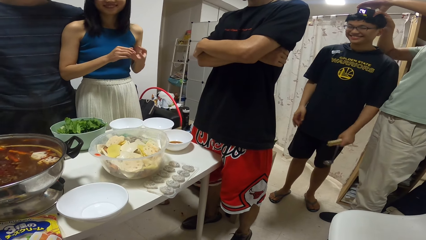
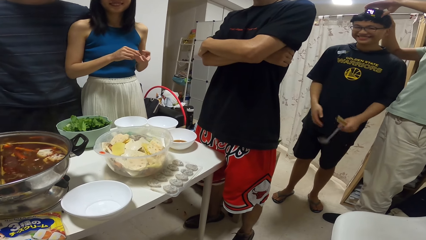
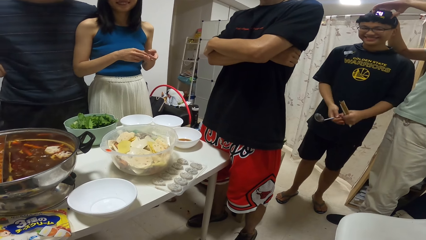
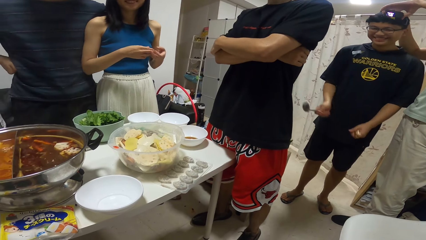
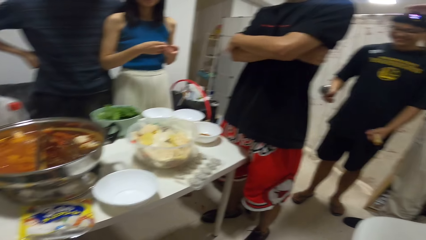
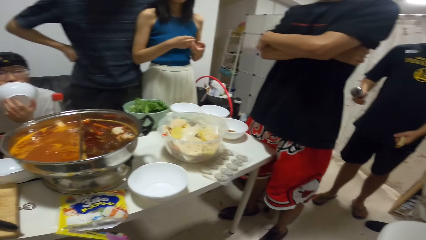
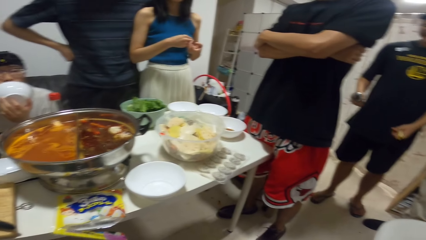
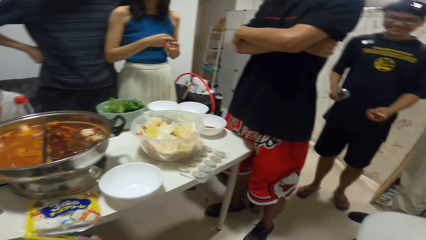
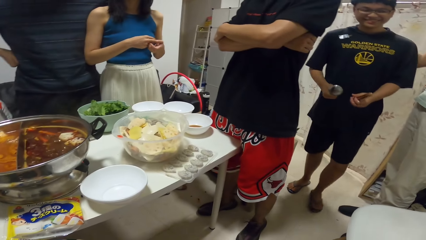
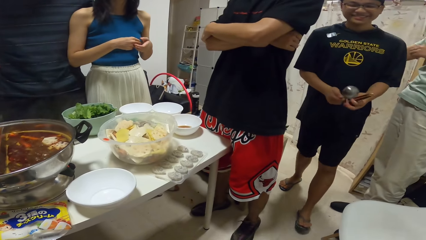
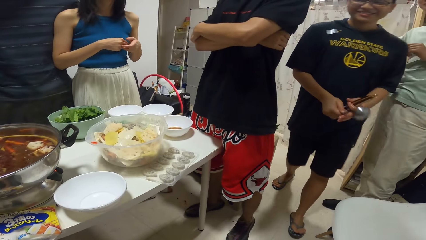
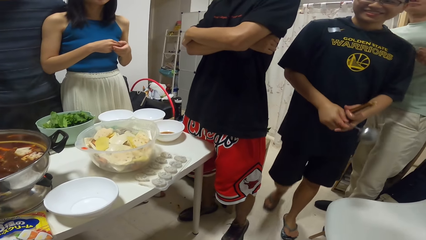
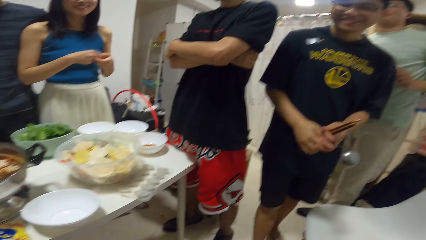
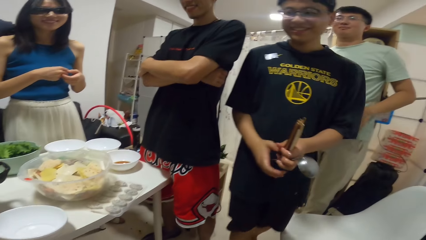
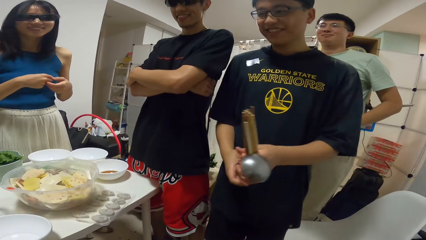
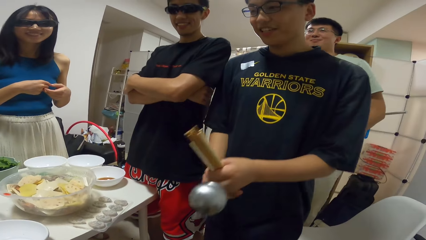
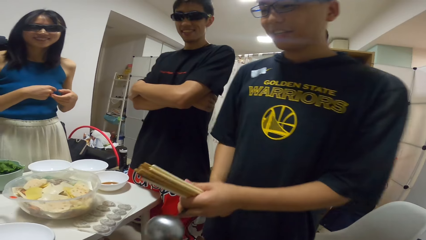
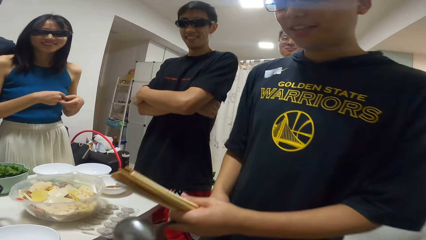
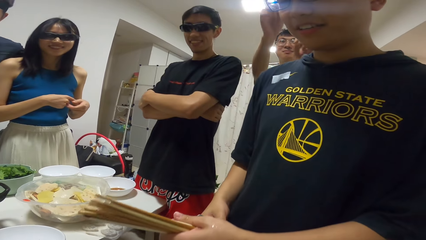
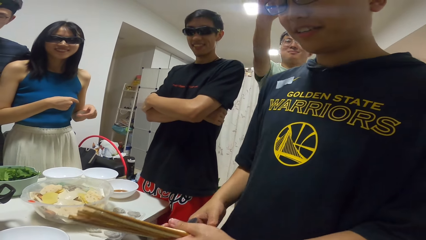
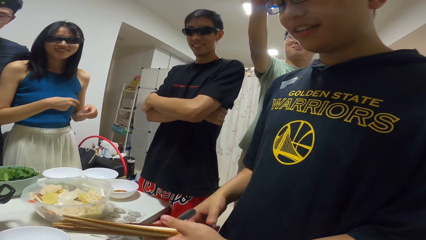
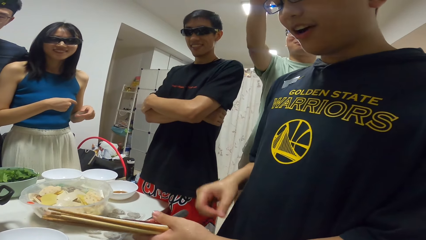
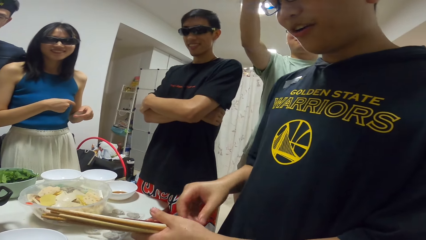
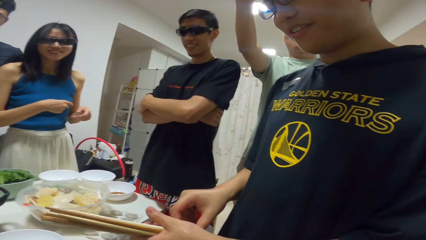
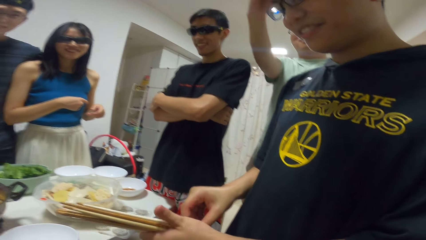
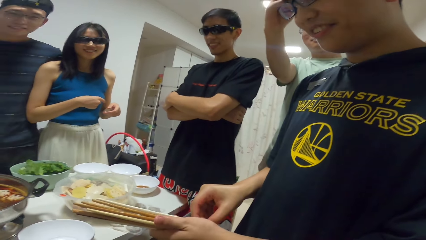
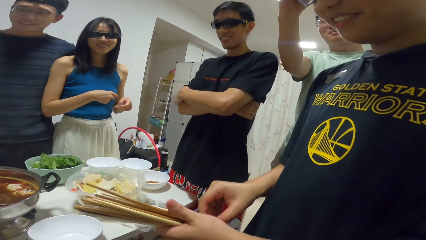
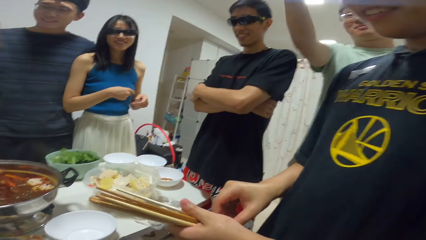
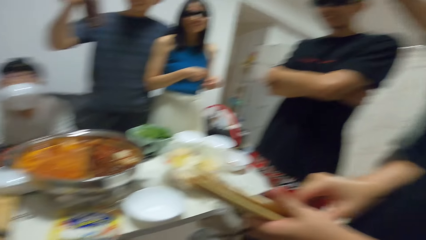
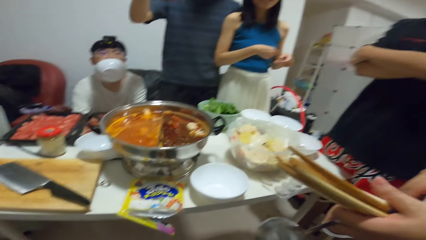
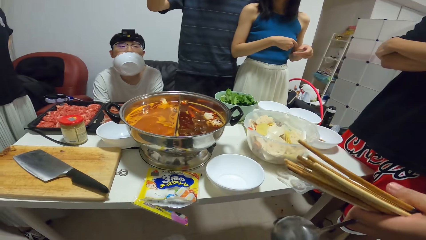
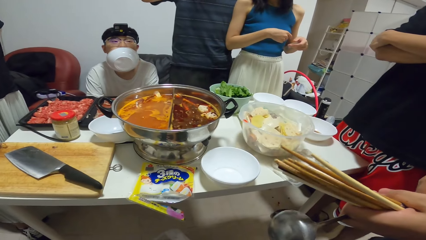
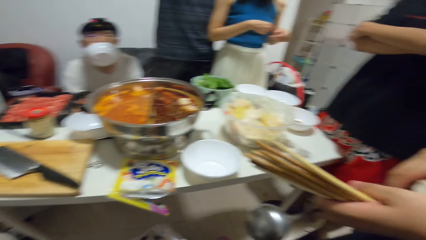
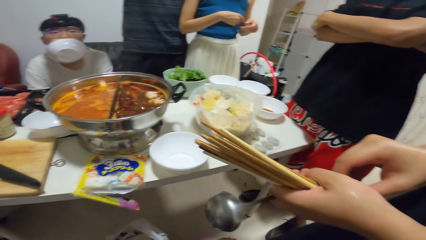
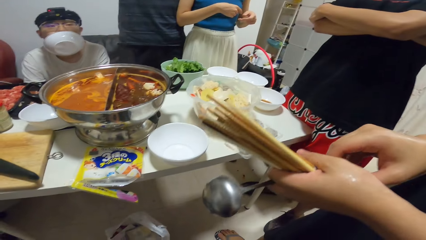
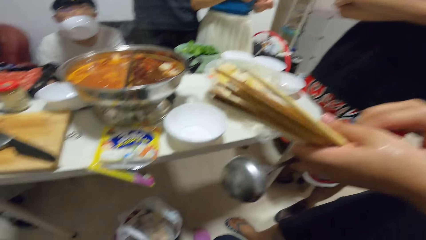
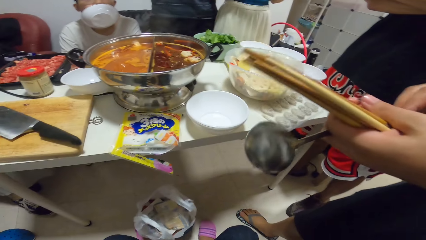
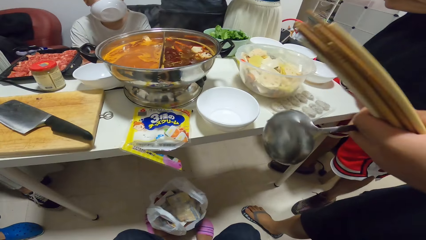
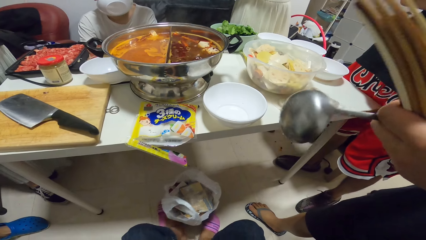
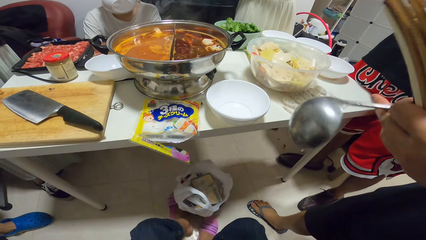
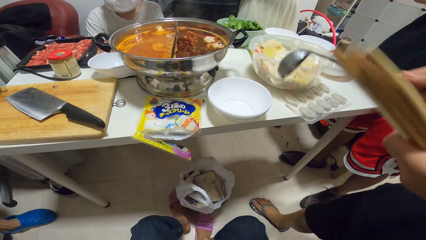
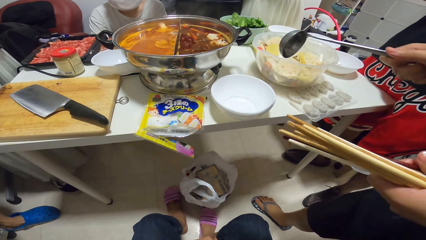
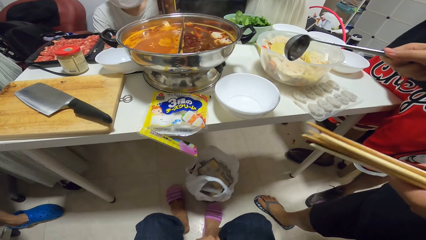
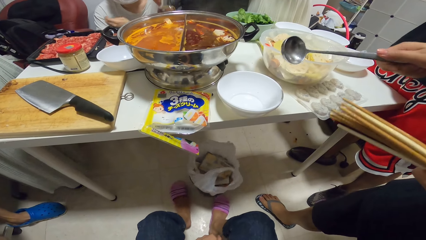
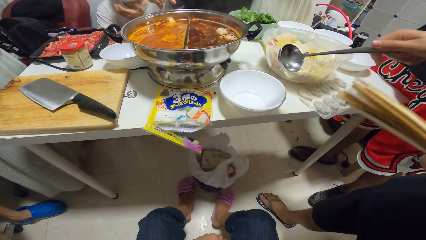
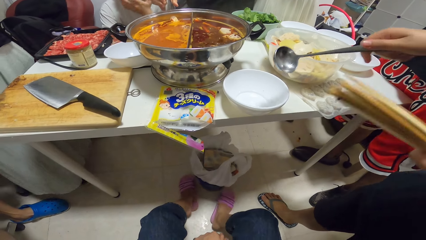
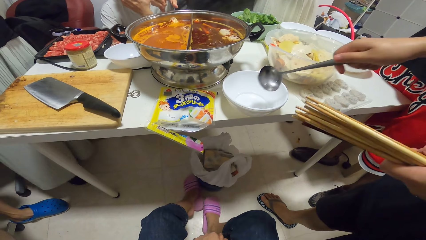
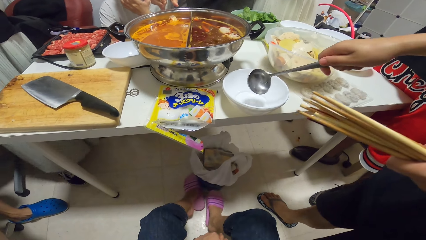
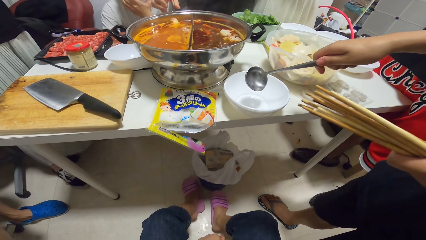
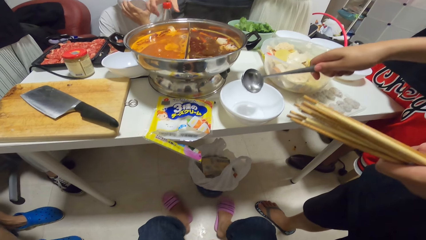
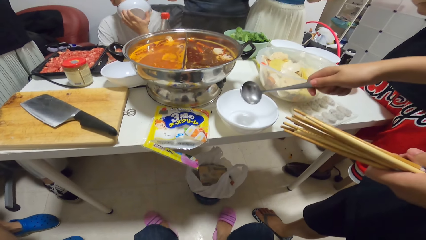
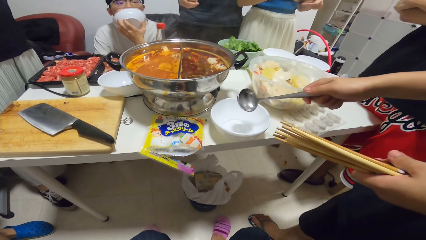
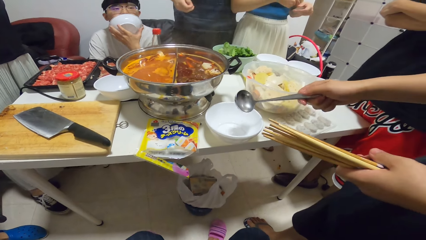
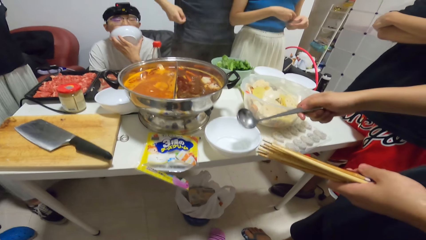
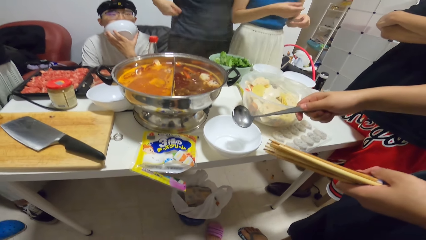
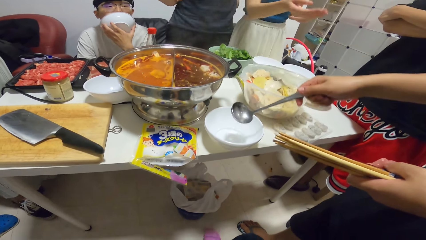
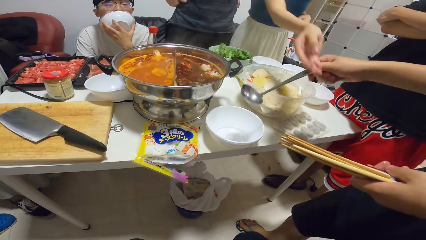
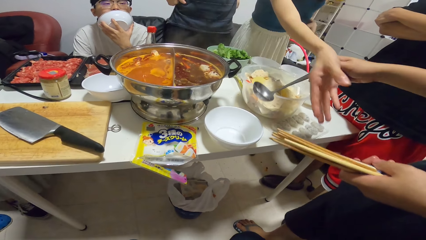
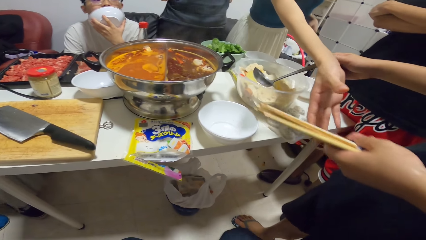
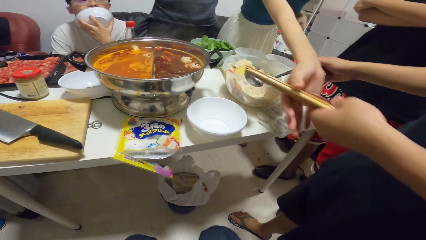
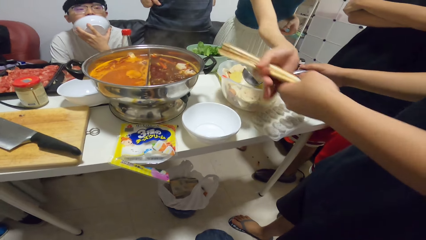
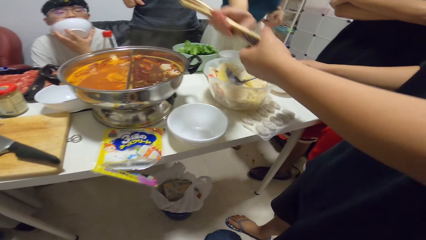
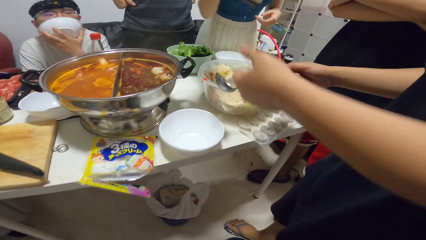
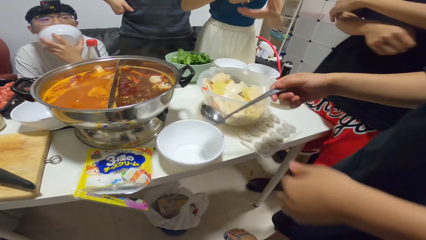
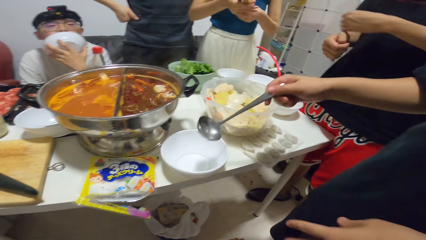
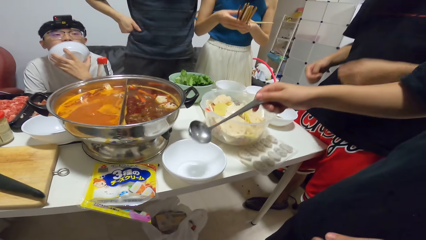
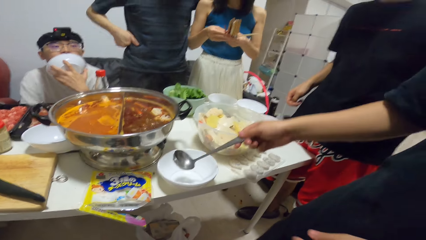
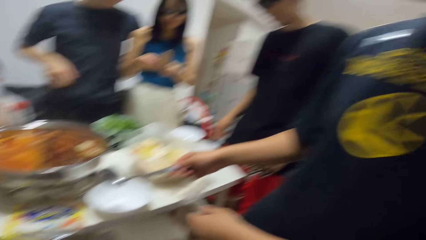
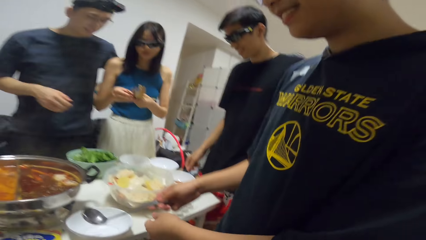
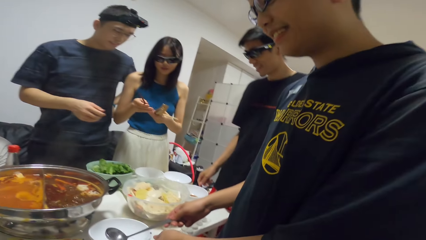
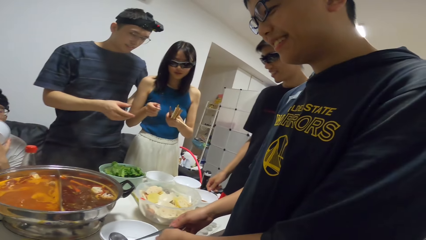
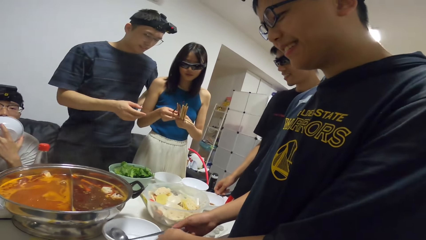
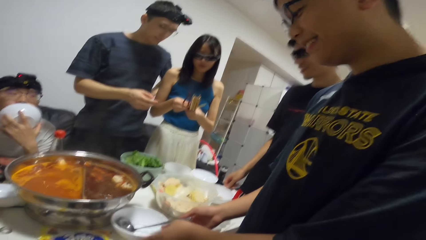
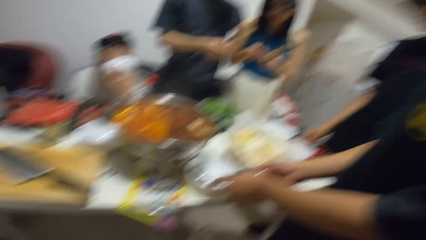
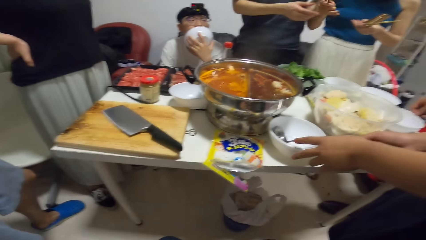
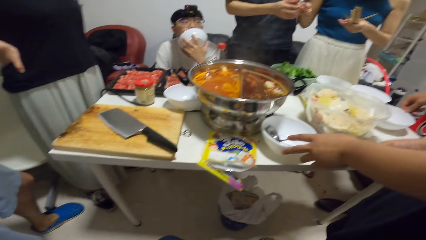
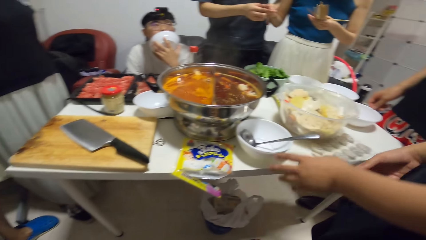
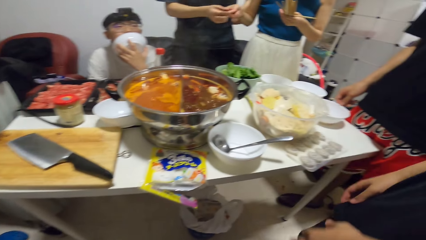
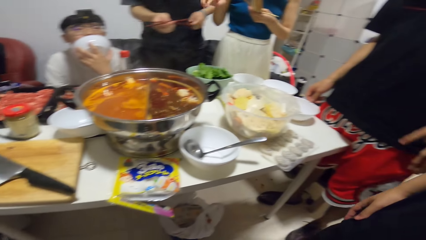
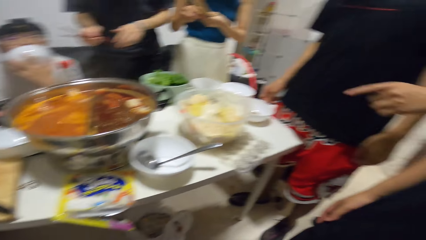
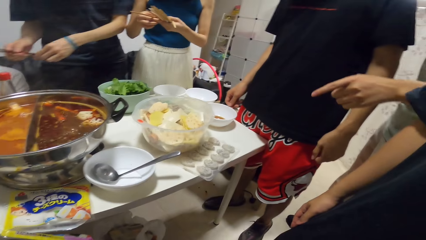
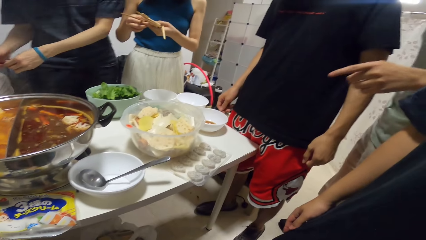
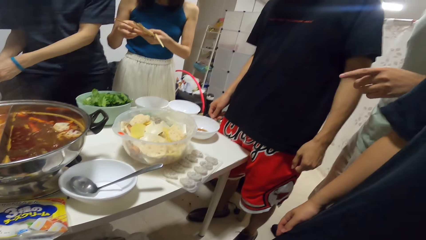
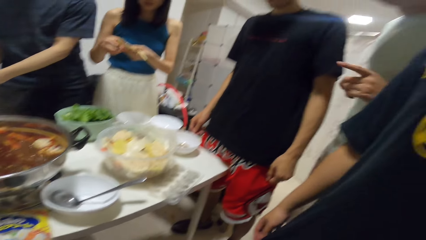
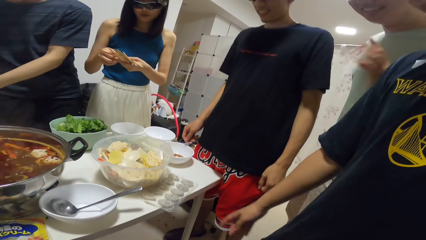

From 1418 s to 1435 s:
A man passes a spoon to his right hand. The man moves around. He adjusts some chopsticks in his hand. The camera wearer adjusts the waste bin on the ground with his leg. The man holds a serving spoon. A woman collects the chopsticks from the man. The man hands sticks to the woman. The woman counts the chopsticks. The man places the serving spoon in a bowl. The man adjusts a plate on the dining table with his hand. The woman passes a pair of chopsticks to another man.
